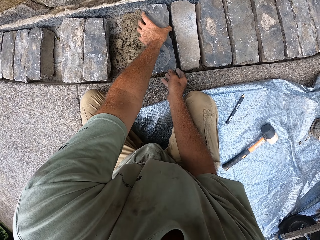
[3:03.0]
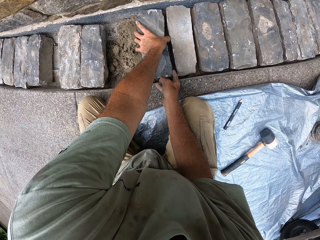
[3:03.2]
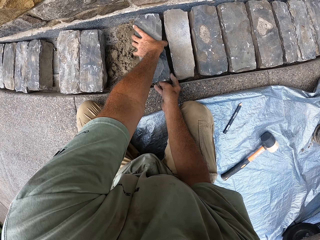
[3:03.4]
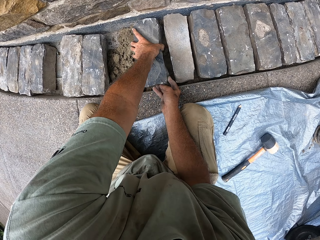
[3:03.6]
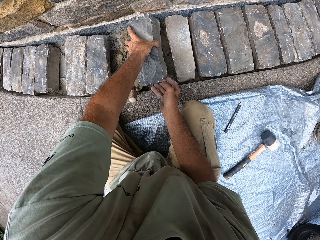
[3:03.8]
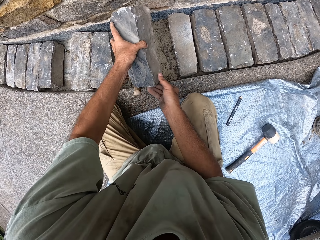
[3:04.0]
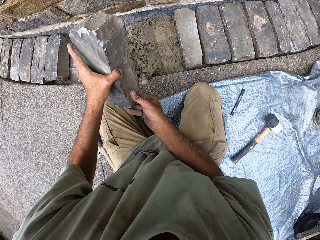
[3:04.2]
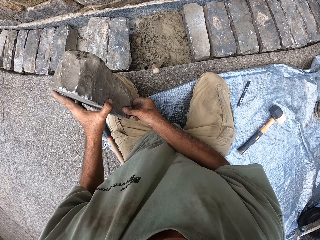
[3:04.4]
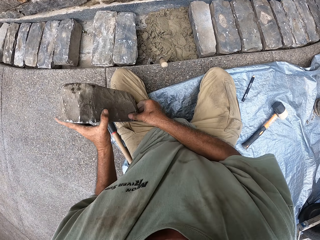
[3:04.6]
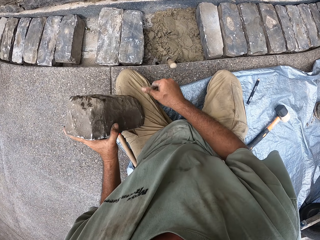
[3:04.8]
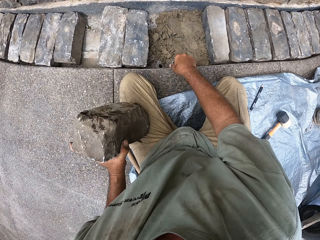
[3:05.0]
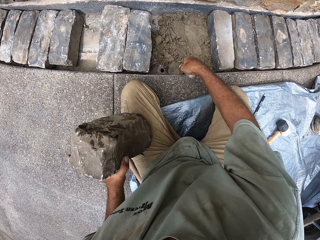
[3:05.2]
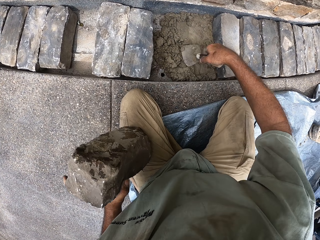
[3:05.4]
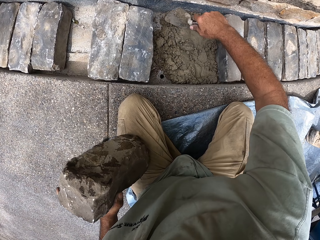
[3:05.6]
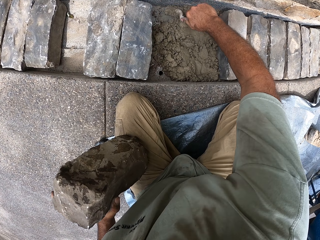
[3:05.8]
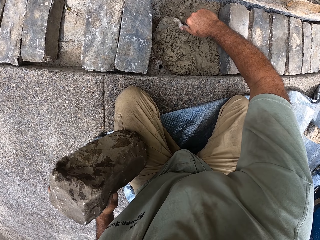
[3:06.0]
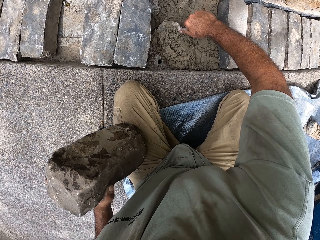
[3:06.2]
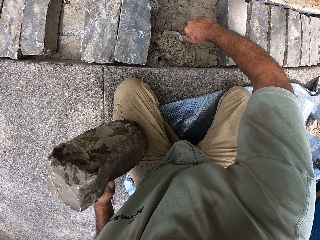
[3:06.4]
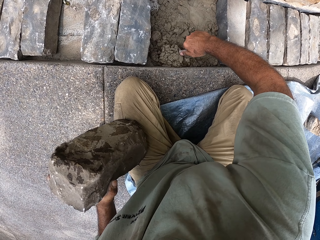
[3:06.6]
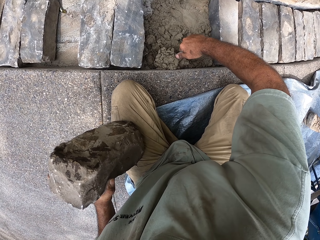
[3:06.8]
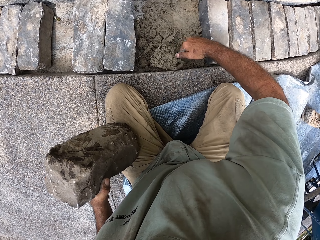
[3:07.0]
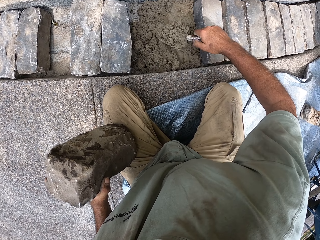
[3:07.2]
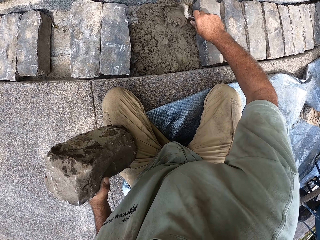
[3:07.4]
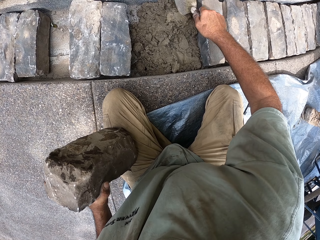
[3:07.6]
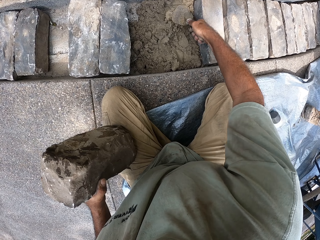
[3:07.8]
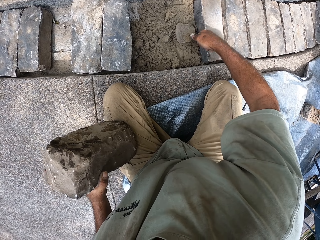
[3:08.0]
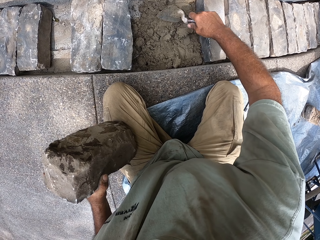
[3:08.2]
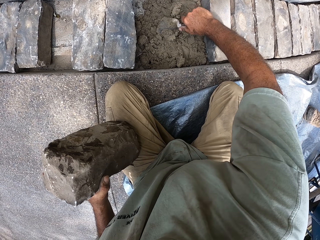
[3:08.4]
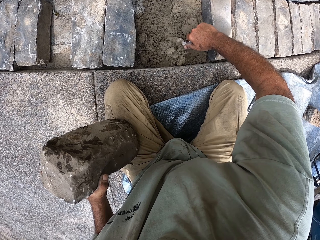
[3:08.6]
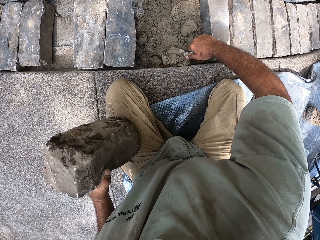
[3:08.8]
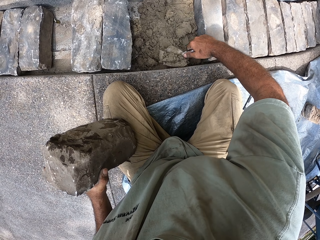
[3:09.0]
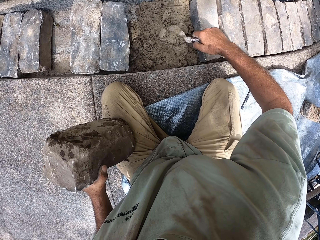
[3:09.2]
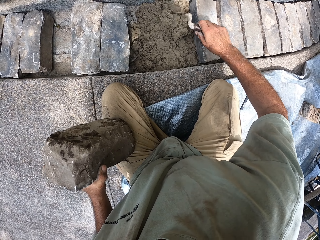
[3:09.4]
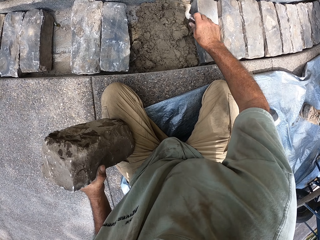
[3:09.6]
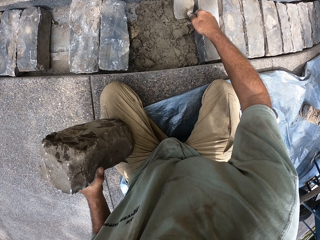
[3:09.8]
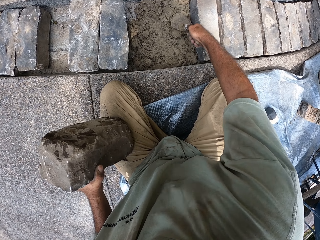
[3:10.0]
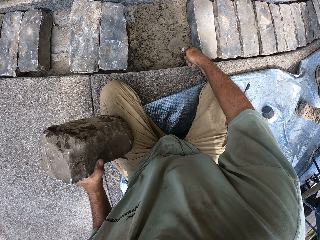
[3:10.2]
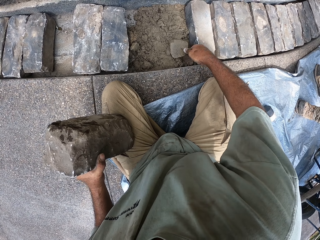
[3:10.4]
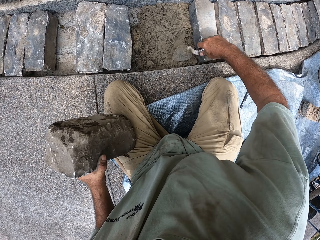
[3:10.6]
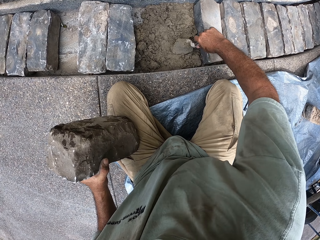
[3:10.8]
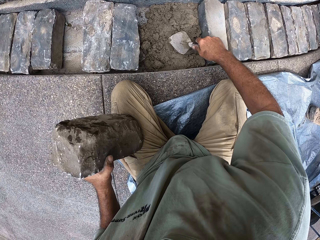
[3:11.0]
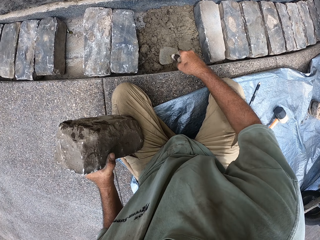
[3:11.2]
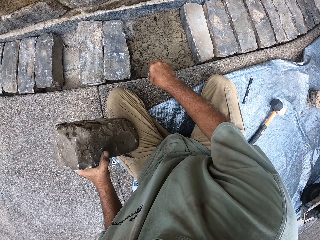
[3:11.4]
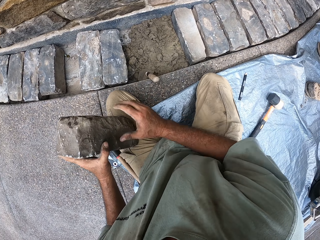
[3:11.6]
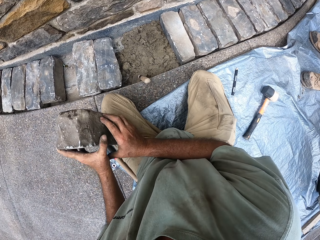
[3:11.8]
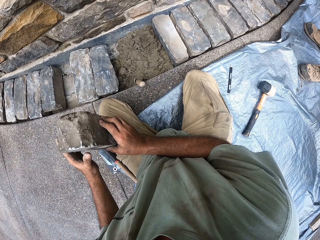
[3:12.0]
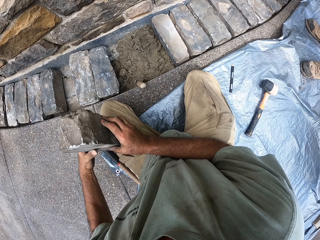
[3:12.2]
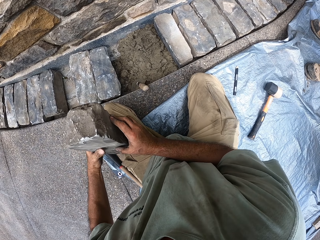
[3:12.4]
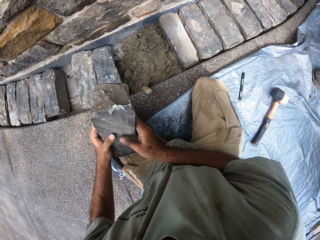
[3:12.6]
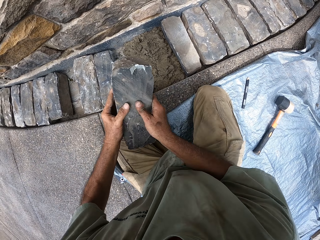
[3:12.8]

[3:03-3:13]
The camera wearer picks up the brick stone. They hold the trowel. They sand with the trowel.

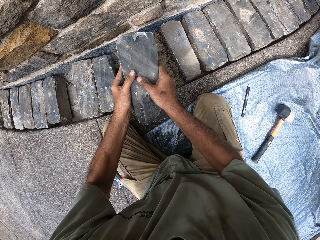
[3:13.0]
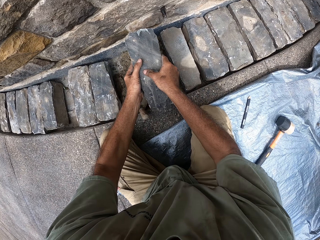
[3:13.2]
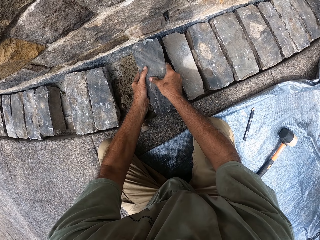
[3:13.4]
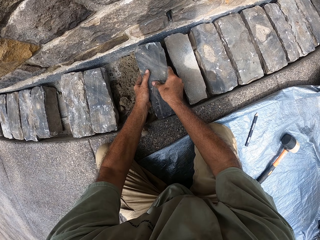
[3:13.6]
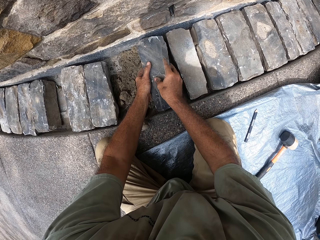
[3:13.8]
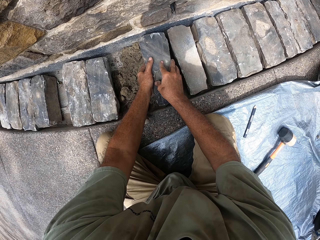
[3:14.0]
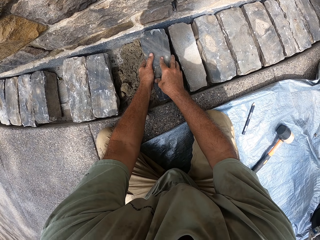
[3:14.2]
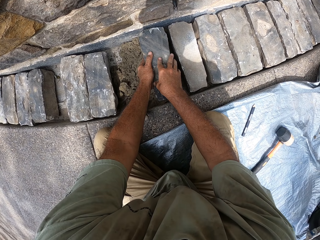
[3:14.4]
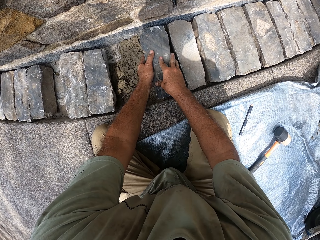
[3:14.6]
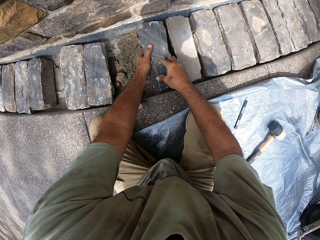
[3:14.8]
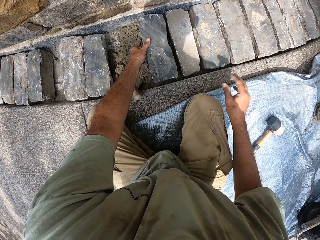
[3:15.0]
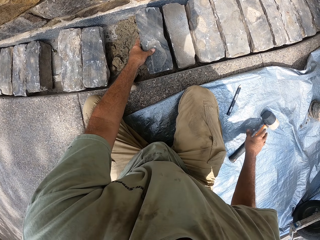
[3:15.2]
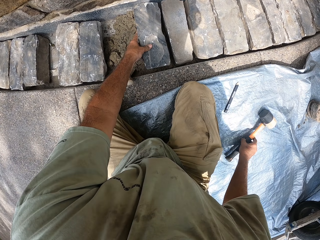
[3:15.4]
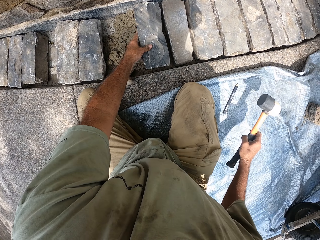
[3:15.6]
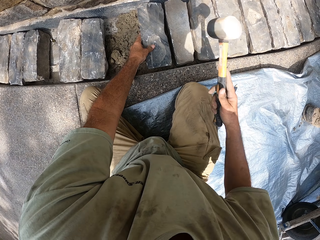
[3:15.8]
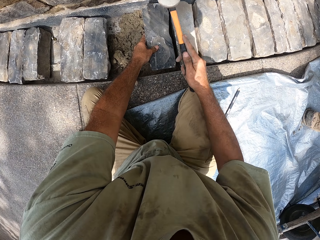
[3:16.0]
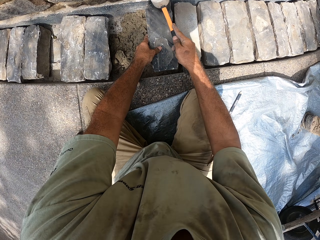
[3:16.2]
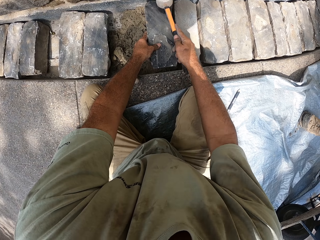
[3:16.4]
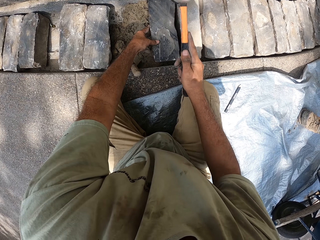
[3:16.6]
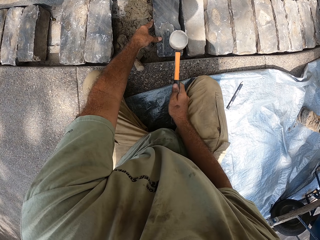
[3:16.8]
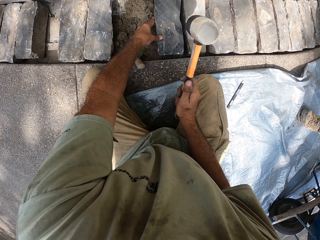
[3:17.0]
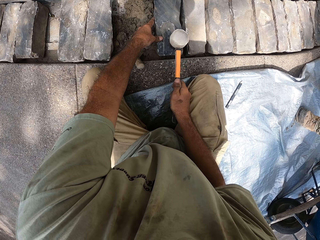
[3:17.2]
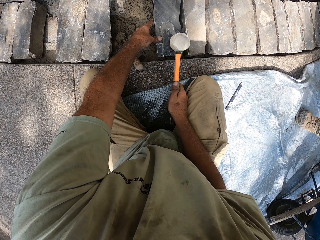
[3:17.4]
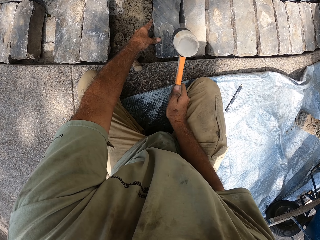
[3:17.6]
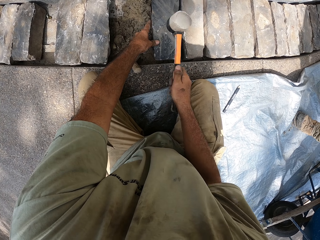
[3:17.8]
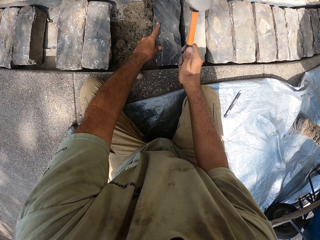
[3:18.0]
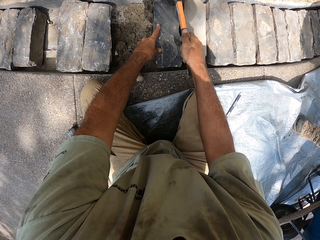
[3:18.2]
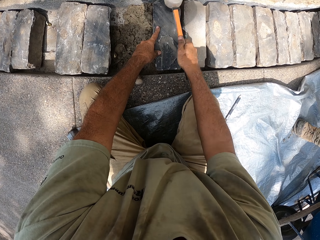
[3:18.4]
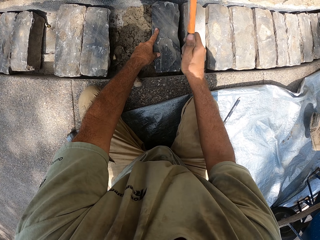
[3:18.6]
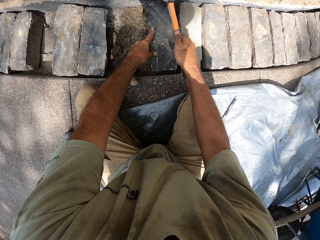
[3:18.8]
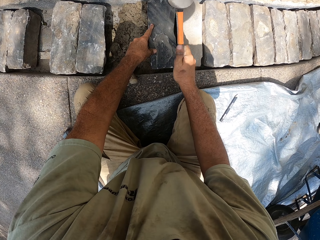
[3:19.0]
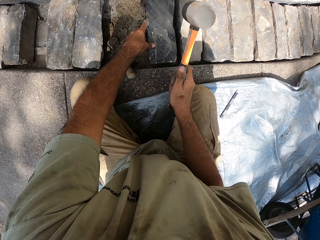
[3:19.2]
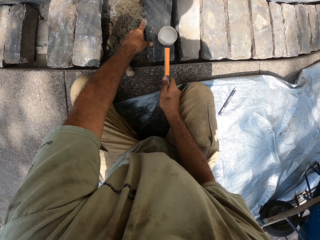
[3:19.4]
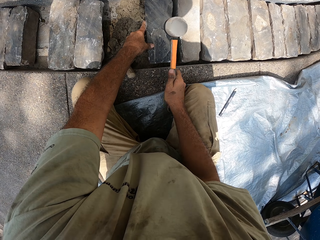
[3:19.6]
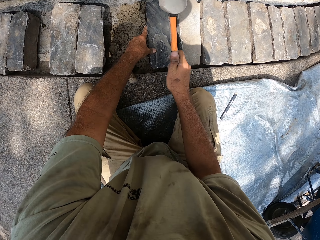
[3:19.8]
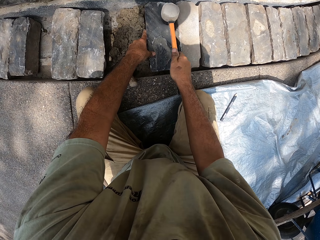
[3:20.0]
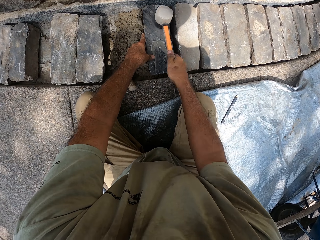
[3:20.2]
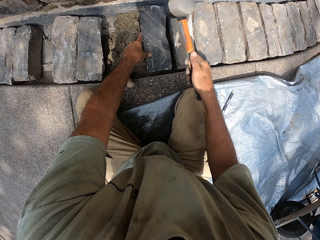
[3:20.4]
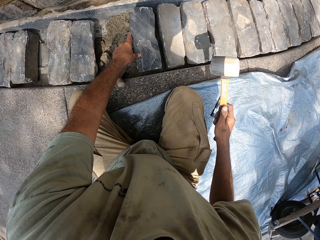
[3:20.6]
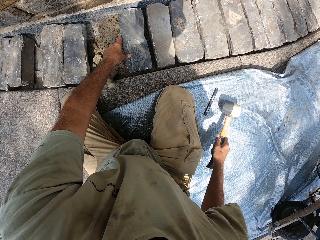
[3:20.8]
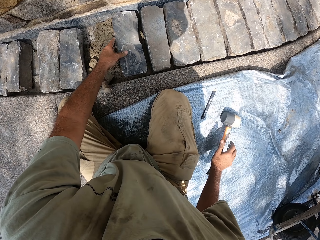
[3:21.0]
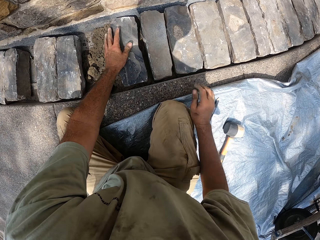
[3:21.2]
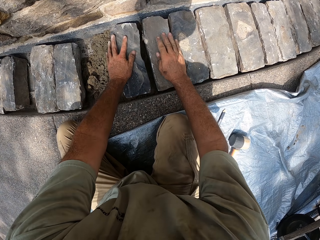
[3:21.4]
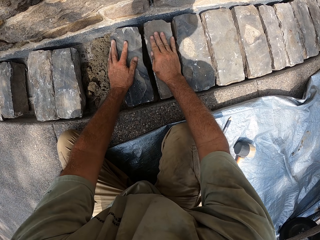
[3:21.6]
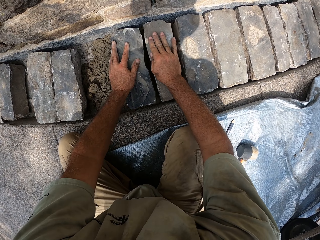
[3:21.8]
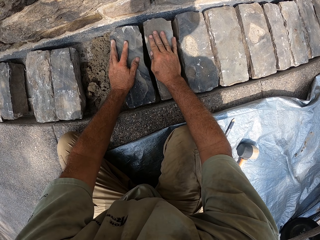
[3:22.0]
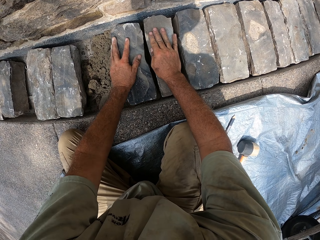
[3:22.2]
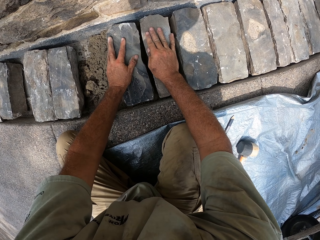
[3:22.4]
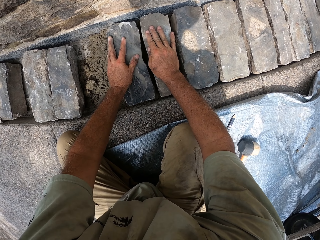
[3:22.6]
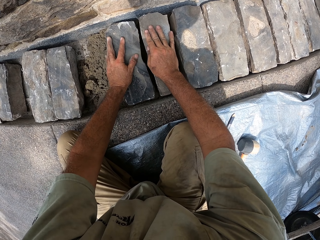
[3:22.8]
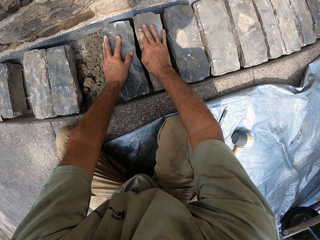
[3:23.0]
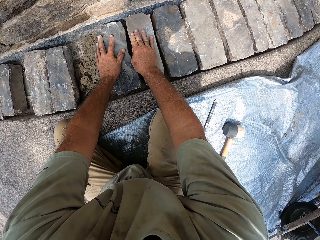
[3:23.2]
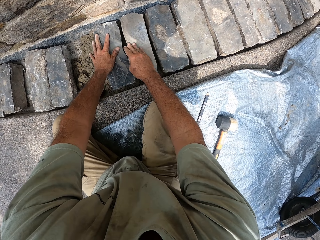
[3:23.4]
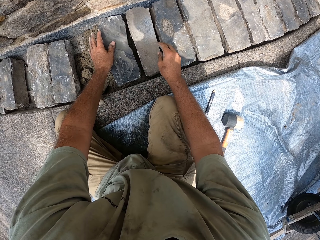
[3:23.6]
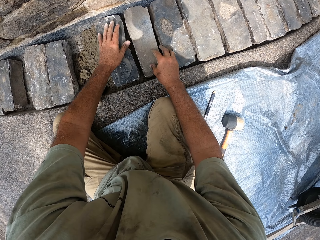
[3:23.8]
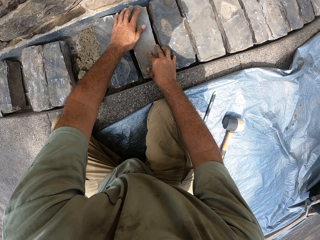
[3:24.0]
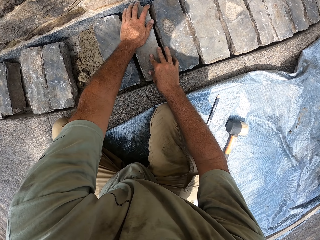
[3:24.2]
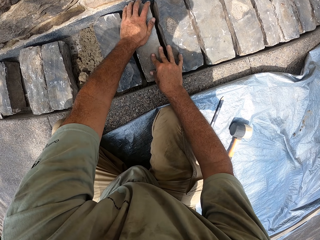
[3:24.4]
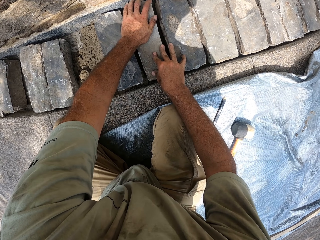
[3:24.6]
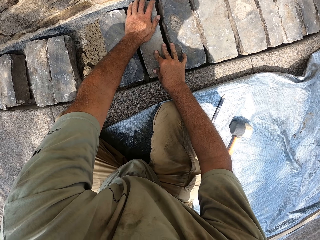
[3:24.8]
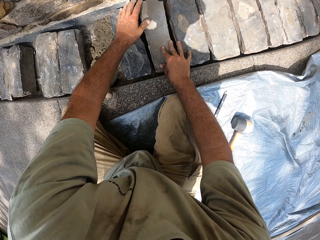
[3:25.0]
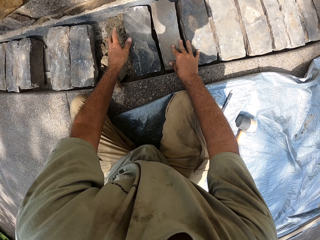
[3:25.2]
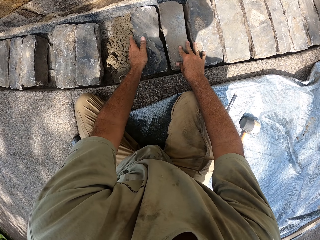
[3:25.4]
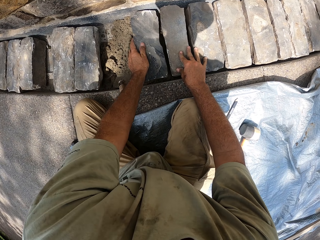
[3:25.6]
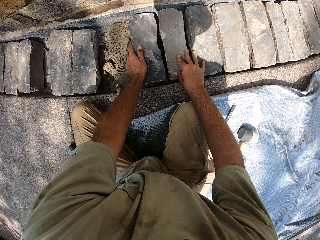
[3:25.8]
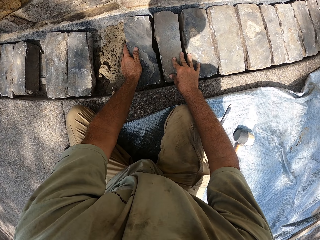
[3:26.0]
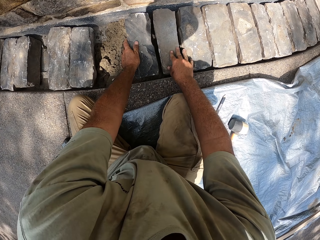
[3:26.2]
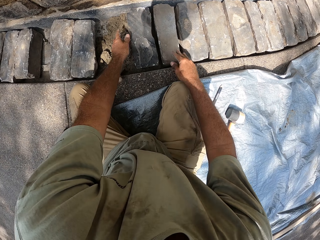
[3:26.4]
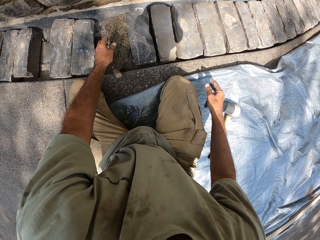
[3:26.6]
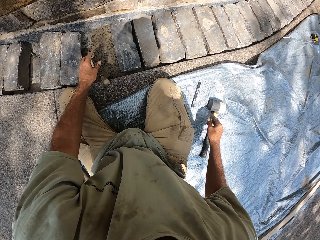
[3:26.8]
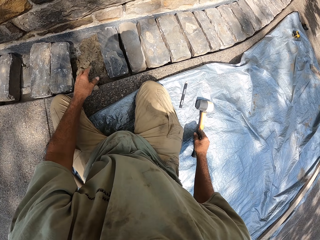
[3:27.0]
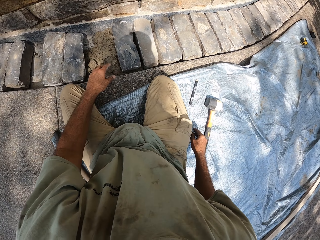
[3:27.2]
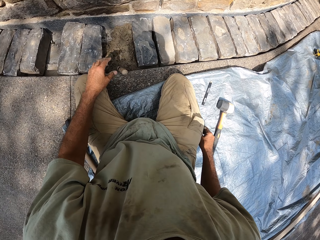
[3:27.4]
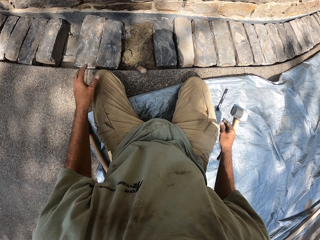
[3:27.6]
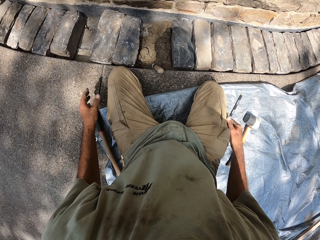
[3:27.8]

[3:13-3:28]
The camera wearer drops the brick stone. They pick up the hammer. They knock stones with the hammer. They drop the hammer. They hold the brick stone.
